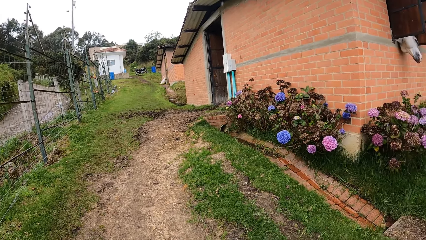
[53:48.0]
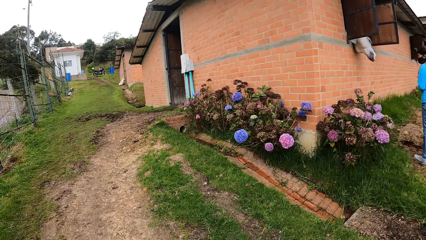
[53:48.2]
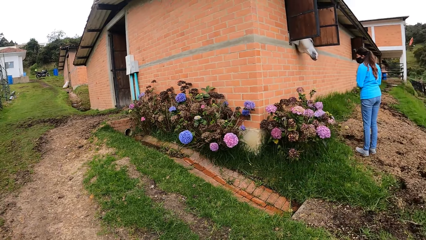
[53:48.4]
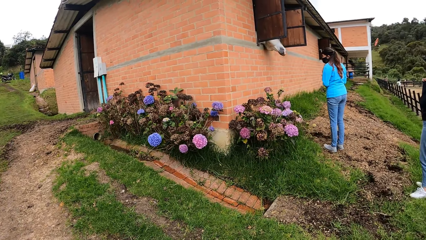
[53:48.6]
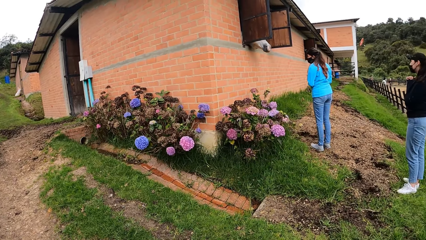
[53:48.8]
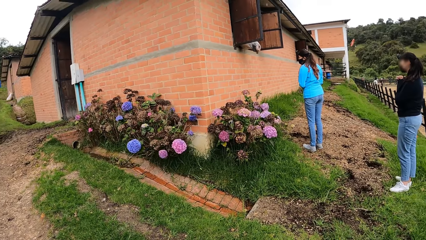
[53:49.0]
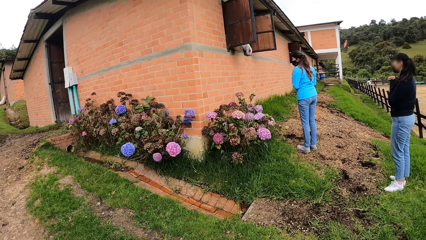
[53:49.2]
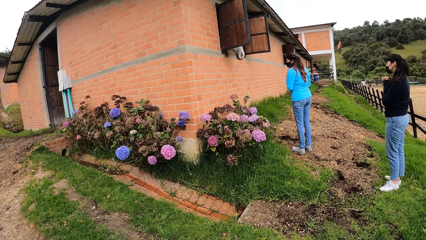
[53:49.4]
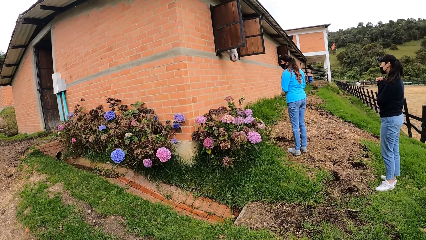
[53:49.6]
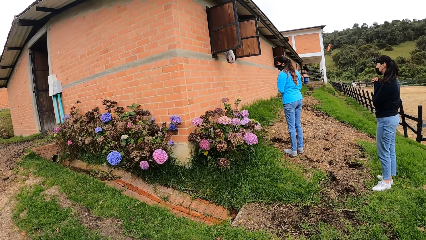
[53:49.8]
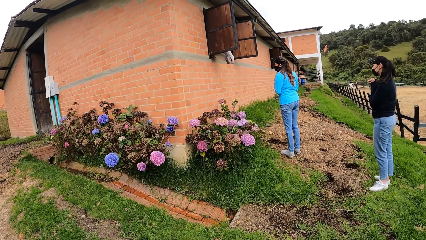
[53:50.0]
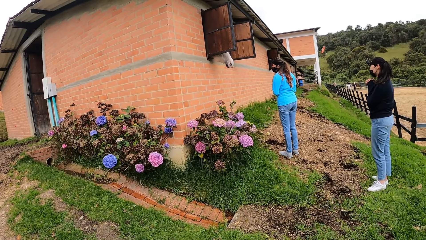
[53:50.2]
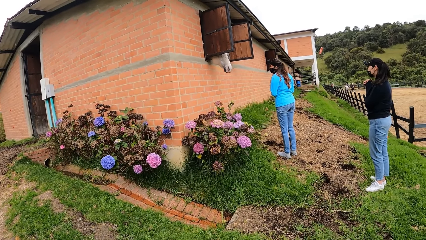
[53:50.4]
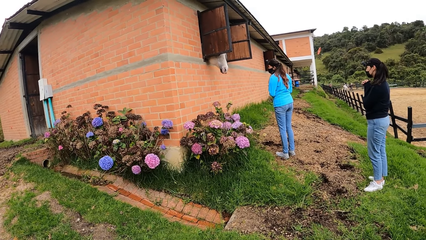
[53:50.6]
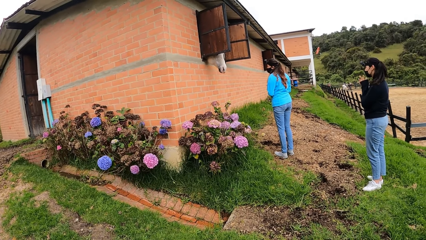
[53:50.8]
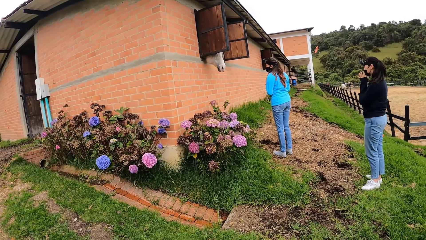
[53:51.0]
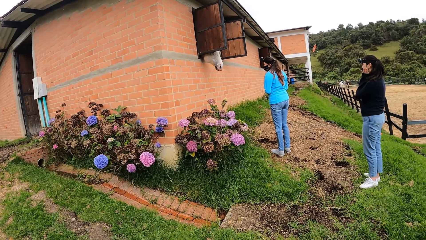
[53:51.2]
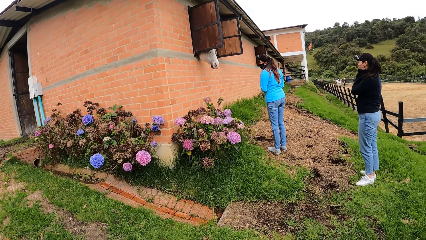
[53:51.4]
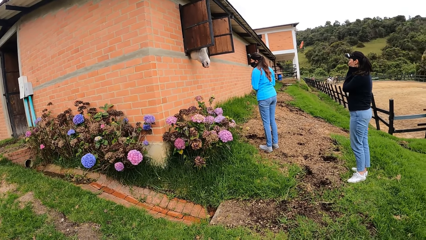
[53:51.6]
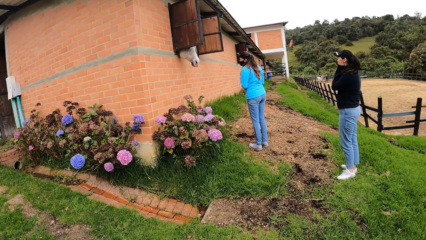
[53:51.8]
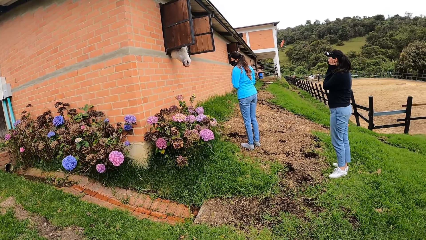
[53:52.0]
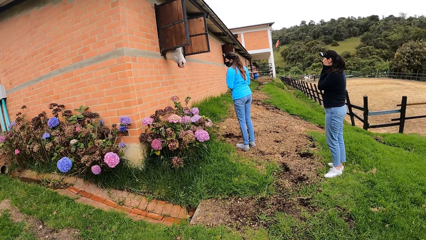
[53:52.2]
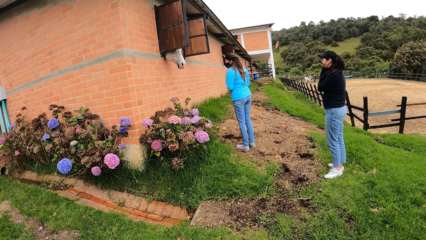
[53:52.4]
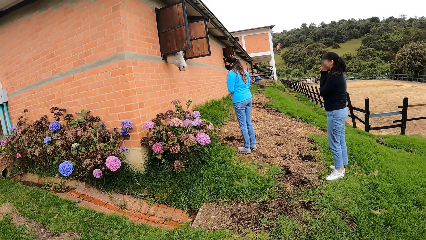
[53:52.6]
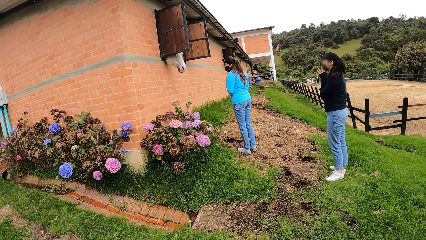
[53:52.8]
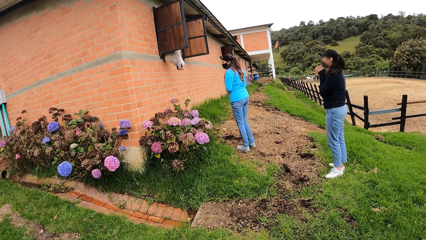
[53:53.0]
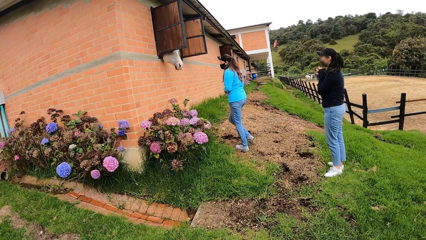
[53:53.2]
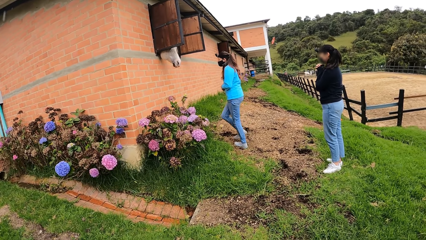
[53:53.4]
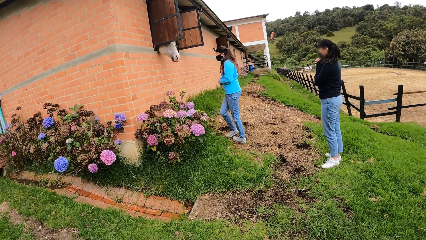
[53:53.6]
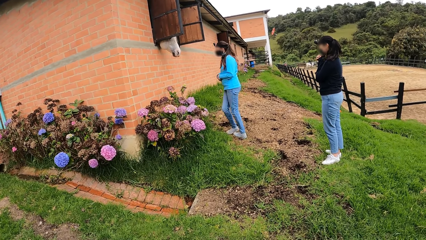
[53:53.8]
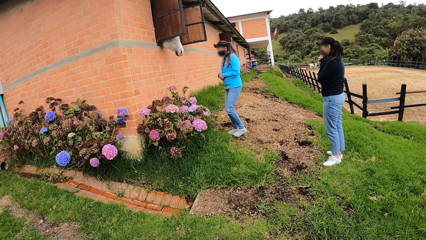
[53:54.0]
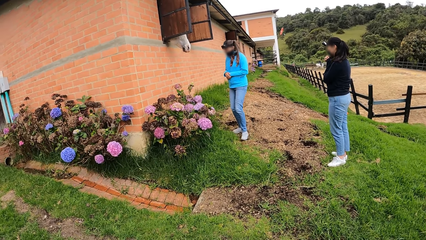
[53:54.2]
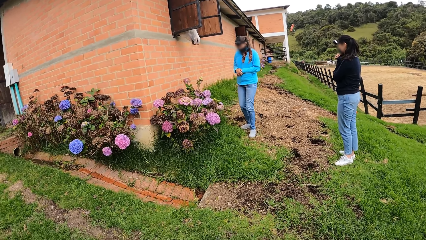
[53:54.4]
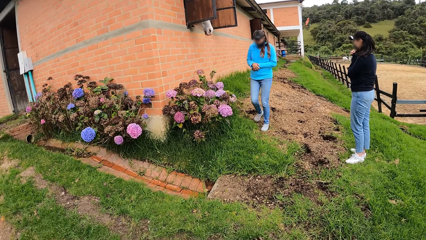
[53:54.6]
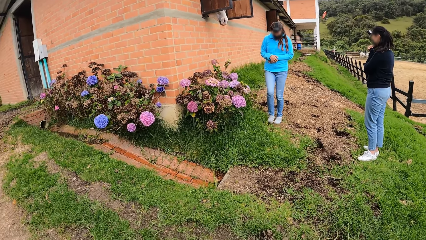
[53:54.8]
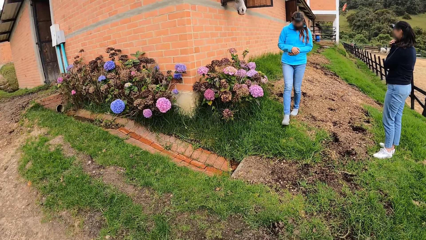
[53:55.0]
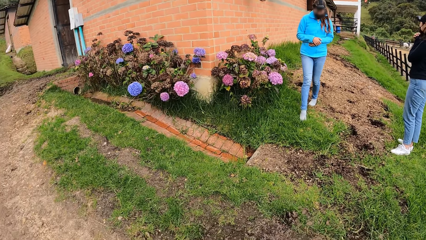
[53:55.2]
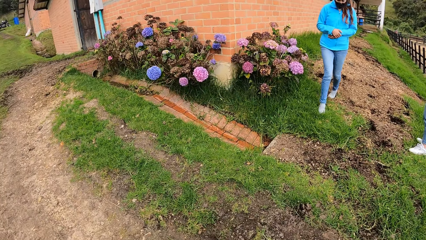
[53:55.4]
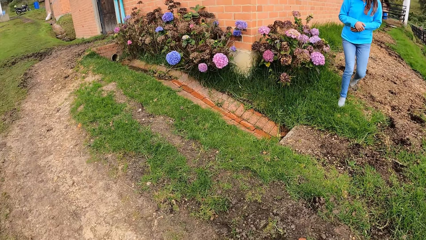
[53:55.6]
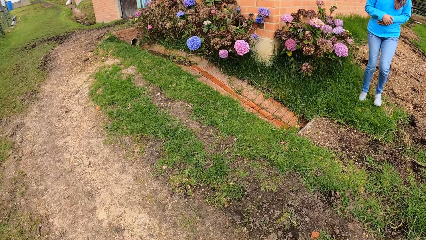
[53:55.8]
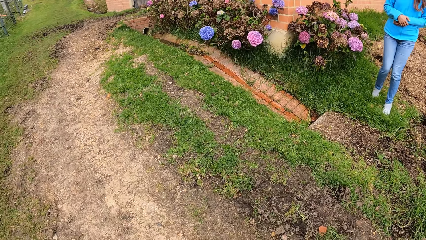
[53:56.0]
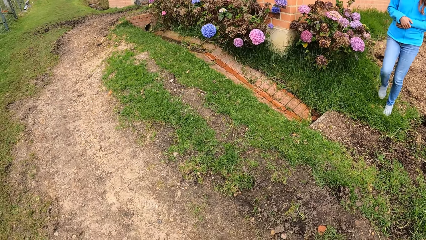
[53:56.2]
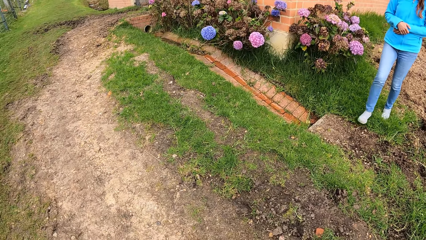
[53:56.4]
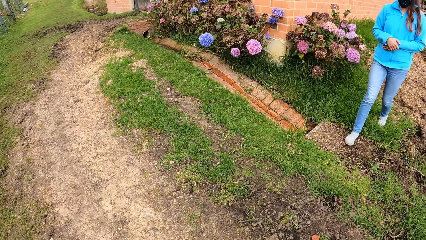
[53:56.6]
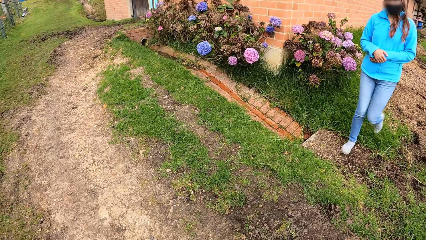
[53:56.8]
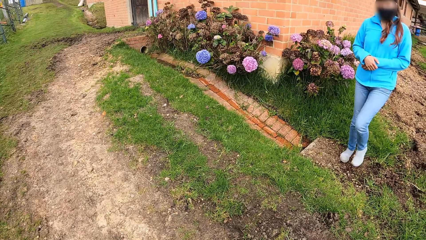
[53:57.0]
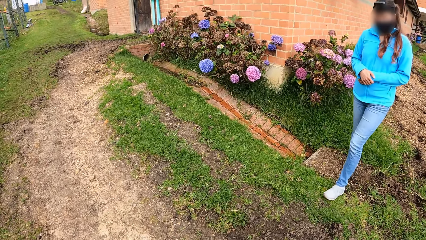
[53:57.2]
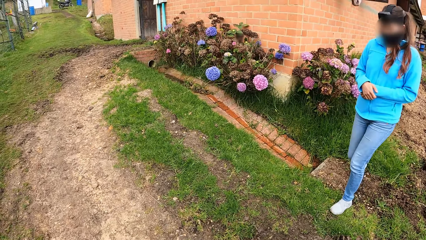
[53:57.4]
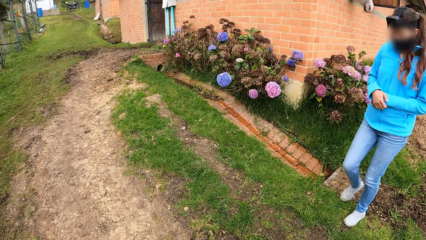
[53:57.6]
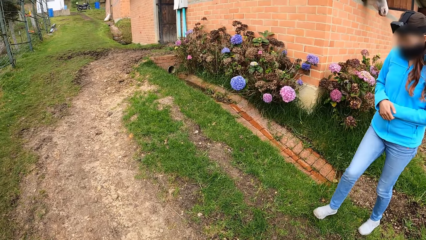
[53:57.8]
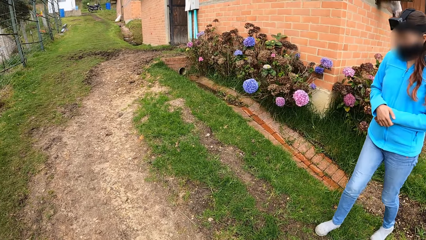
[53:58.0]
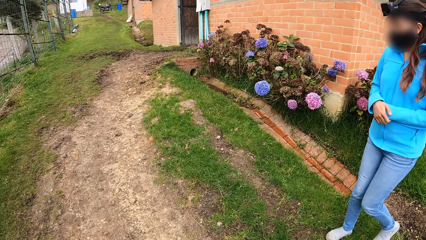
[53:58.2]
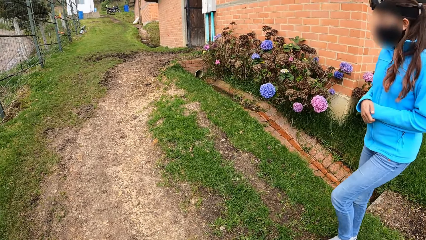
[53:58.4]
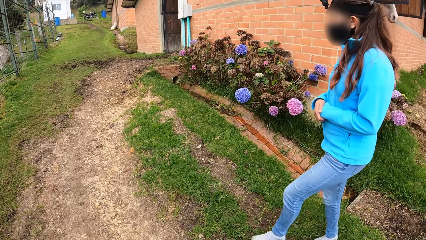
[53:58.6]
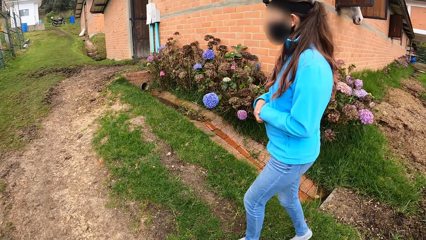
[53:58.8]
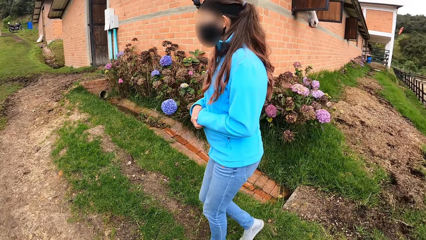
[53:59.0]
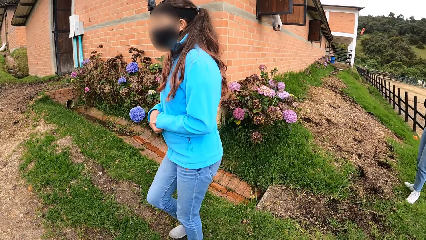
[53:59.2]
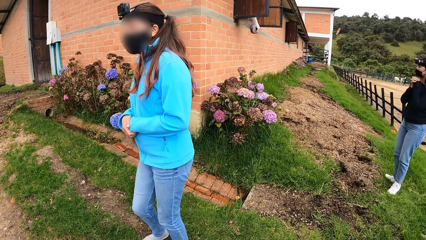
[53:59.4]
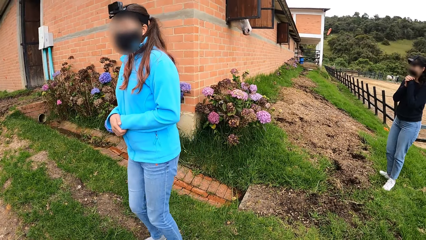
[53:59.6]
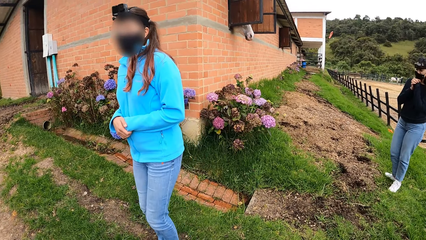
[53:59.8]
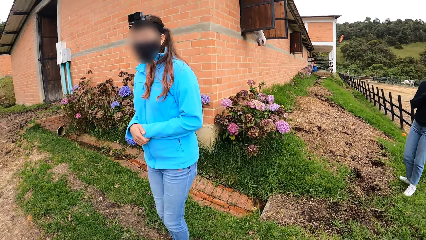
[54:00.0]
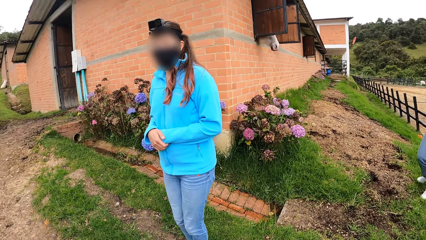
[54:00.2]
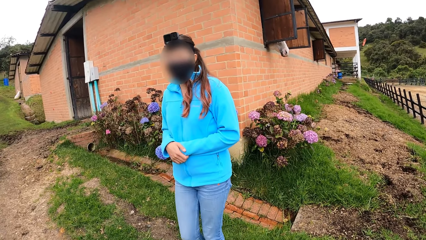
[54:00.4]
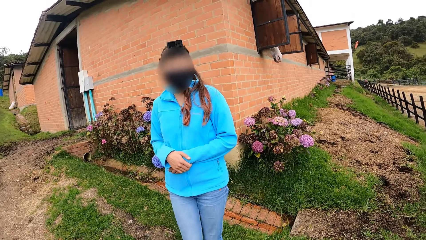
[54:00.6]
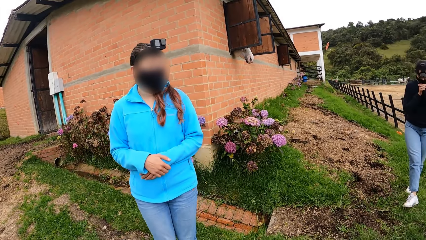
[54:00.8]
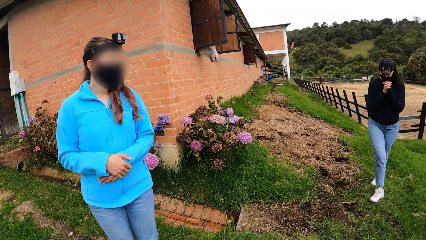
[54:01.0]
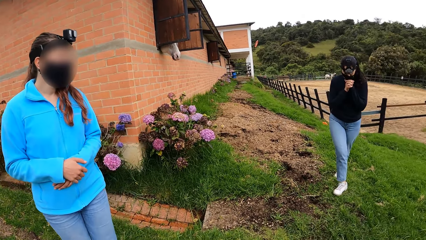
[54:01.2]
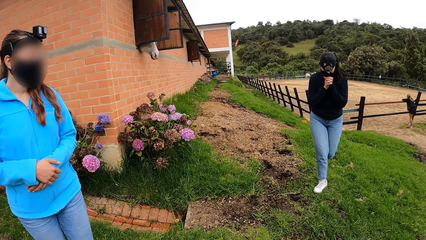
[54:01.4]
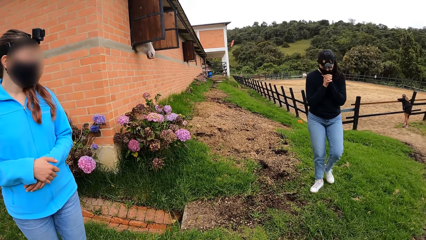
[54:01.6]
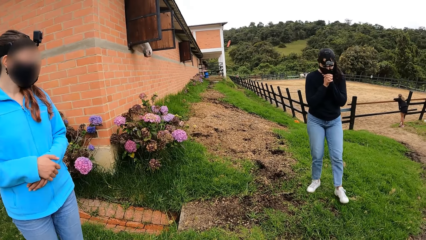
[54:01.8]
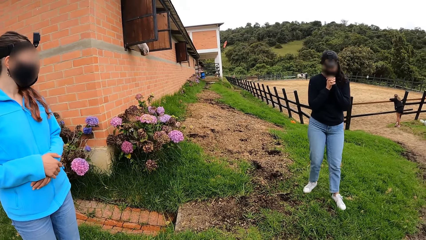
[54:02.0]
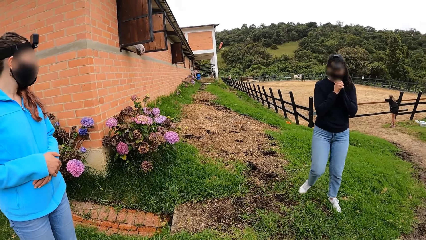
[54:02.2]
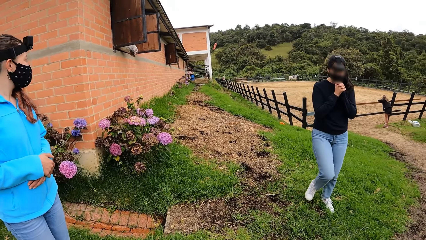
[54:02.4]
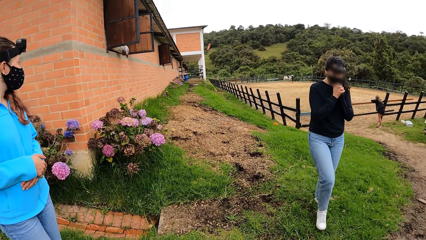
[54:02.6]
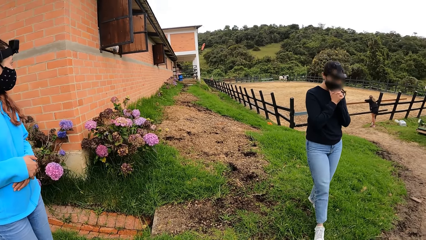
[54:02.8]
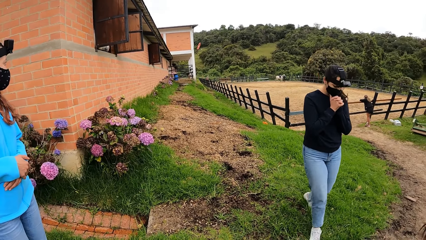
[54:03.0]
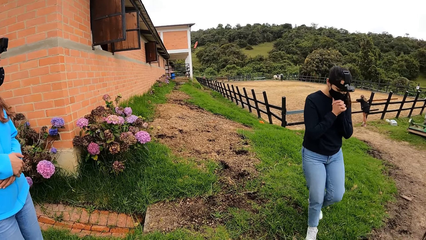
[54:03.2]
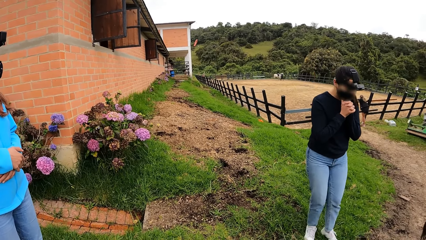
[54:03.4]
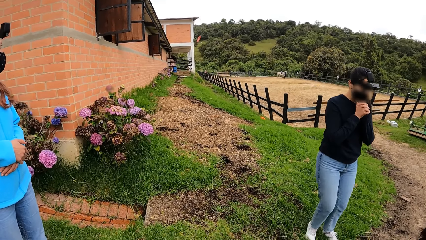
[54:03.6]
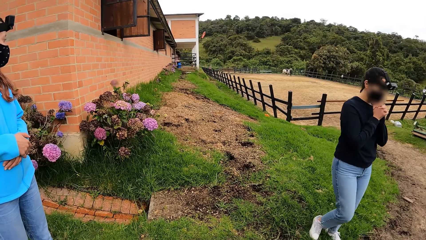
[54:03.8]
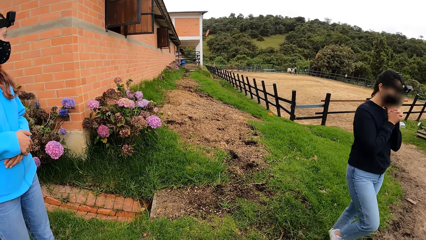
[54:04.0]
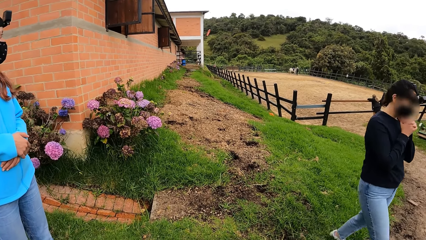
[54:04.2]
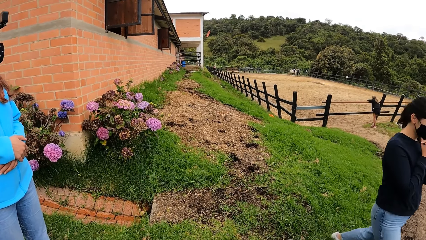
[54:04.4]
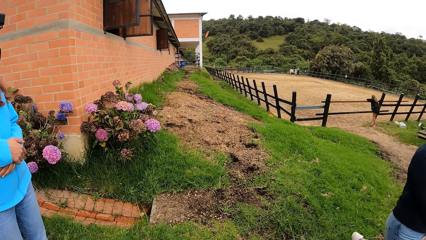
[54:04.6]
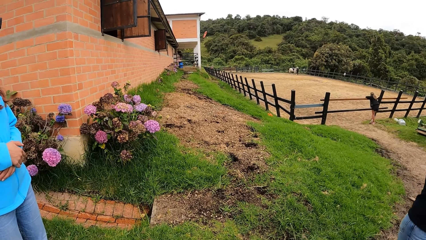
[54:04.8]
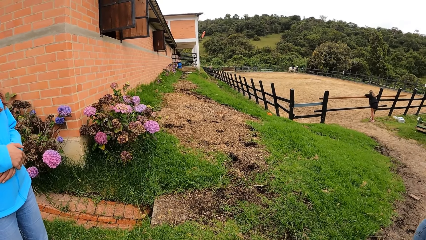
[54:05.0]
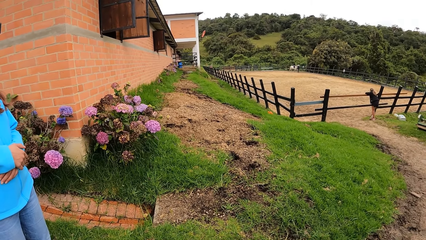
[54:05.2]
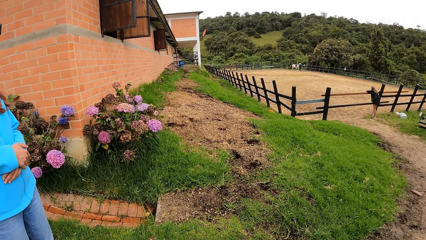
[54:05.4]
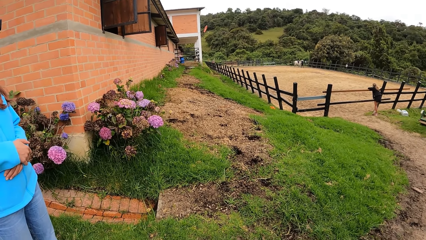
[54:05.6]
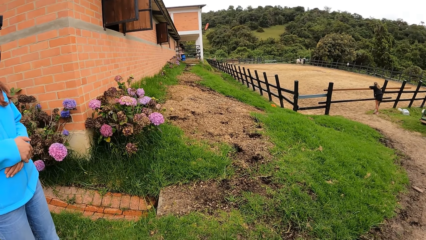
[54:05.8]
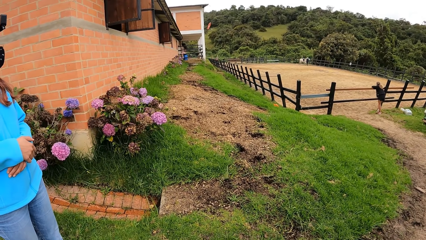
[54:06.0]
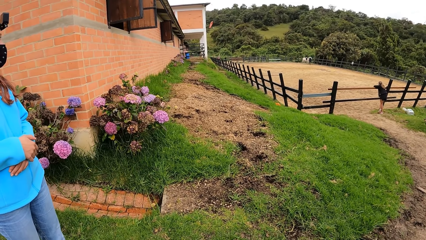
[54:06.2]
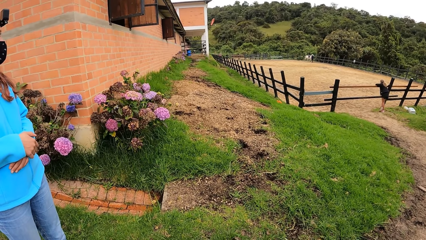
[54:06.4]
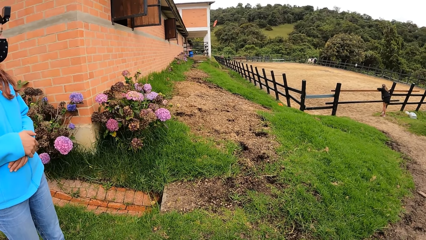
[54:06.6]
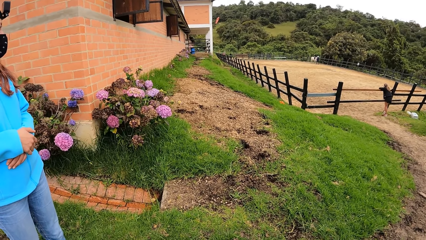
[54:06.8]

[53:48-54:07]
The lady walks towards the camera wearer.
